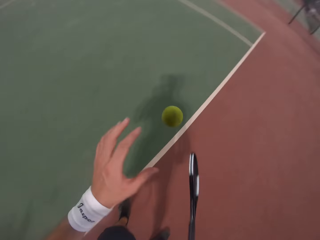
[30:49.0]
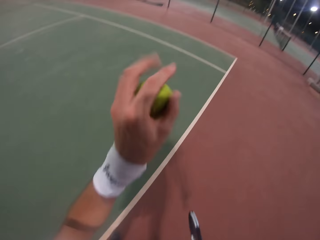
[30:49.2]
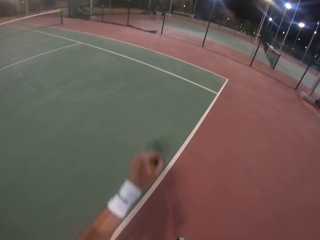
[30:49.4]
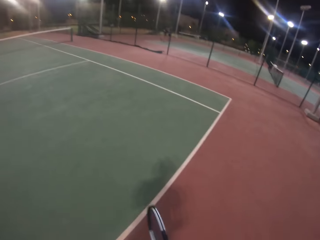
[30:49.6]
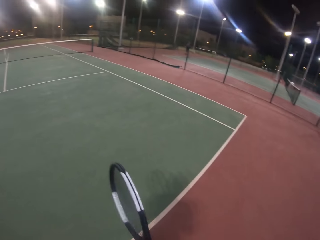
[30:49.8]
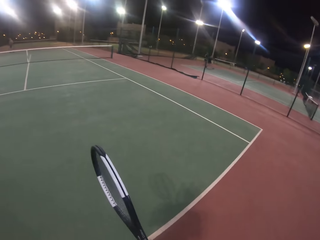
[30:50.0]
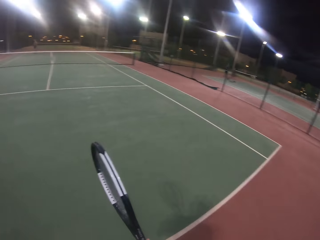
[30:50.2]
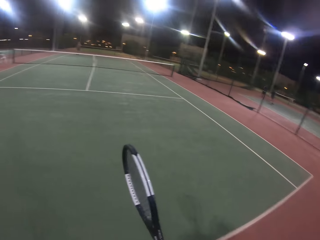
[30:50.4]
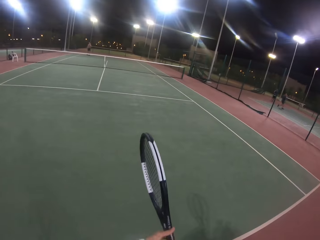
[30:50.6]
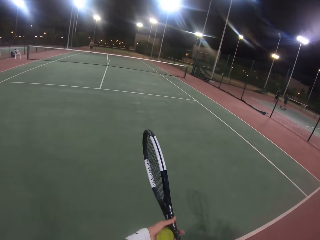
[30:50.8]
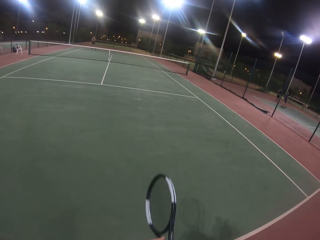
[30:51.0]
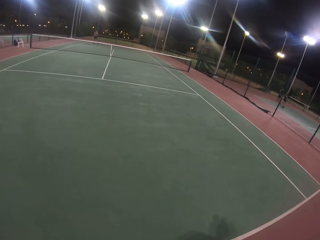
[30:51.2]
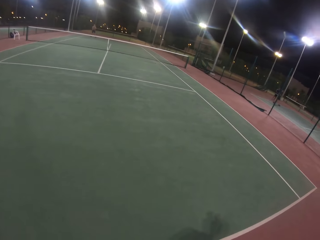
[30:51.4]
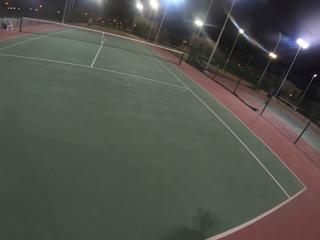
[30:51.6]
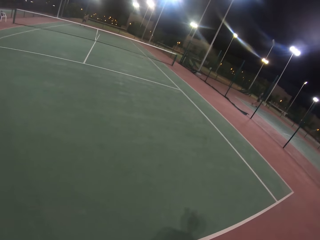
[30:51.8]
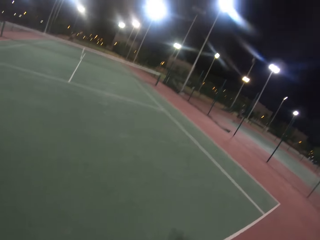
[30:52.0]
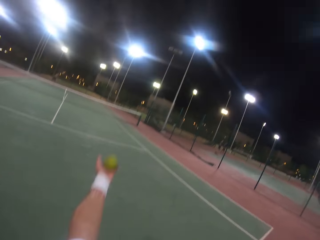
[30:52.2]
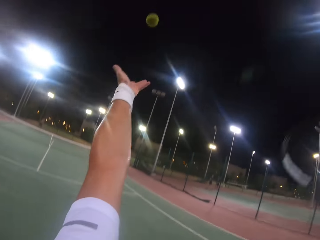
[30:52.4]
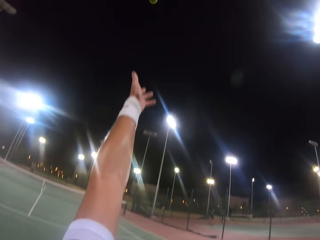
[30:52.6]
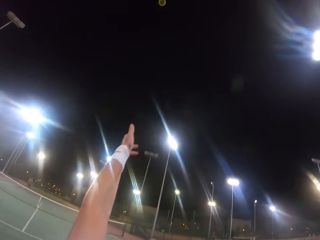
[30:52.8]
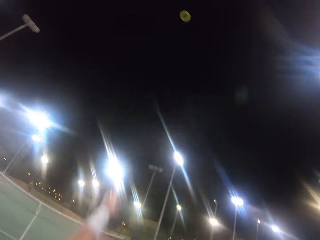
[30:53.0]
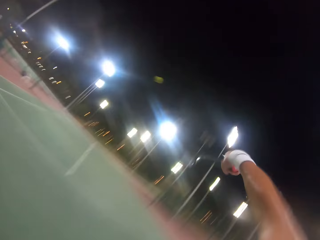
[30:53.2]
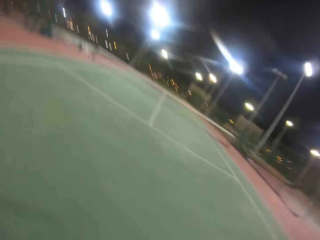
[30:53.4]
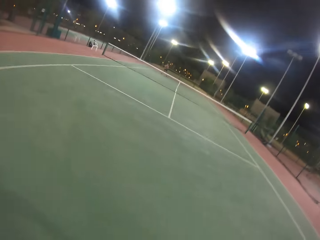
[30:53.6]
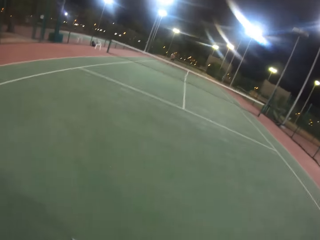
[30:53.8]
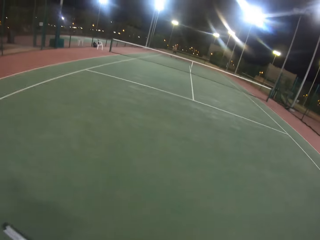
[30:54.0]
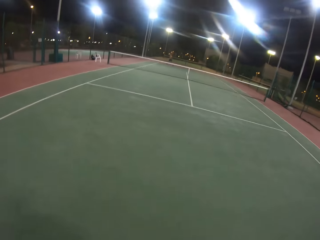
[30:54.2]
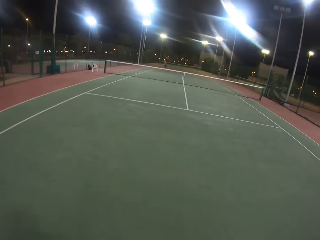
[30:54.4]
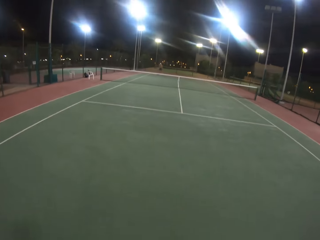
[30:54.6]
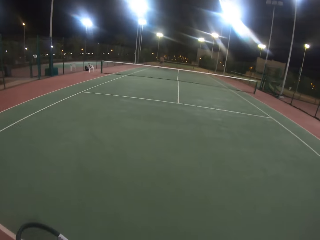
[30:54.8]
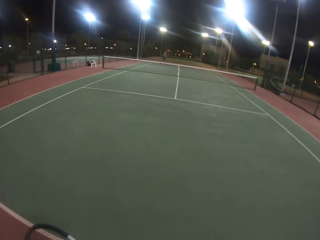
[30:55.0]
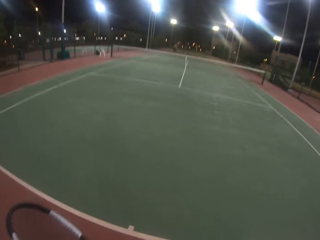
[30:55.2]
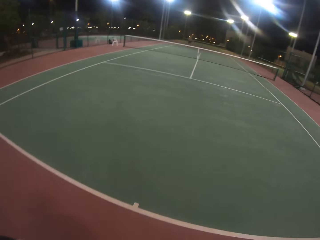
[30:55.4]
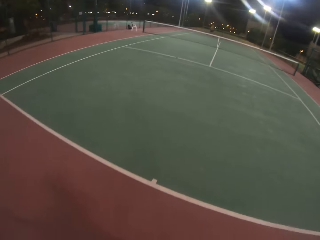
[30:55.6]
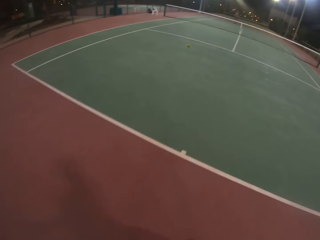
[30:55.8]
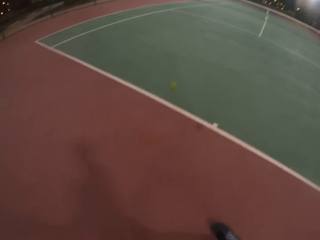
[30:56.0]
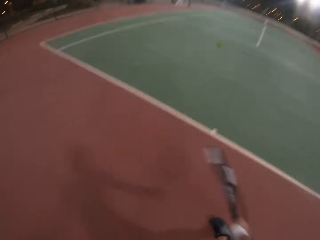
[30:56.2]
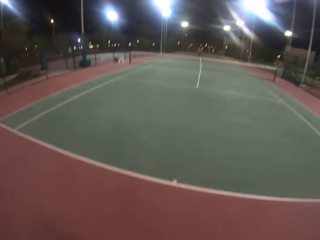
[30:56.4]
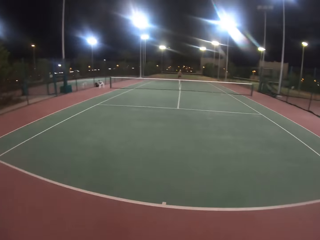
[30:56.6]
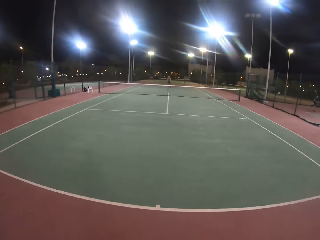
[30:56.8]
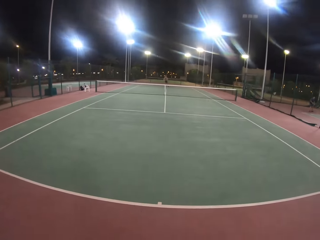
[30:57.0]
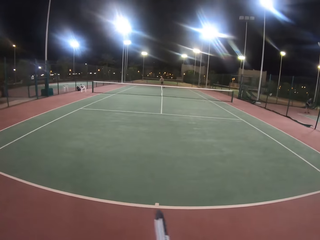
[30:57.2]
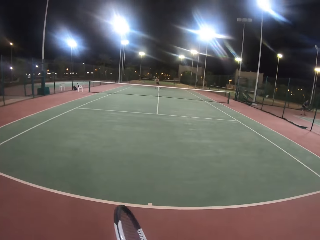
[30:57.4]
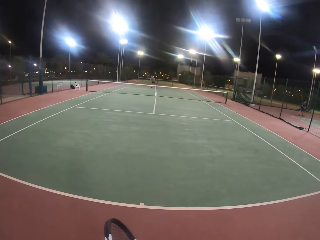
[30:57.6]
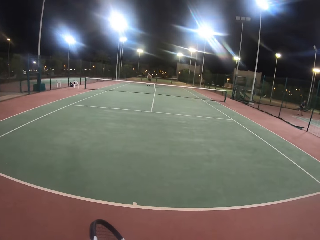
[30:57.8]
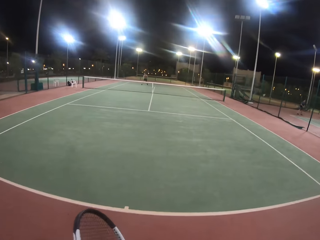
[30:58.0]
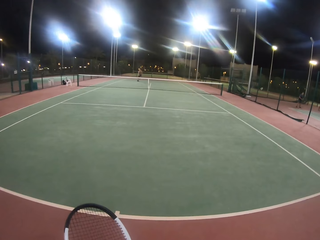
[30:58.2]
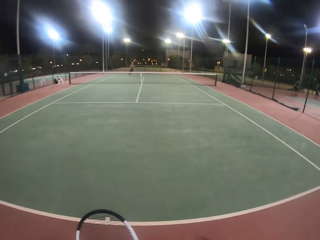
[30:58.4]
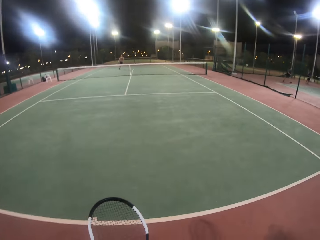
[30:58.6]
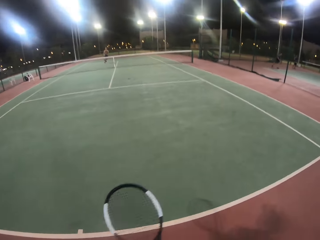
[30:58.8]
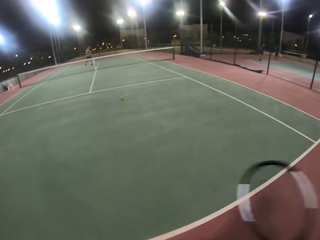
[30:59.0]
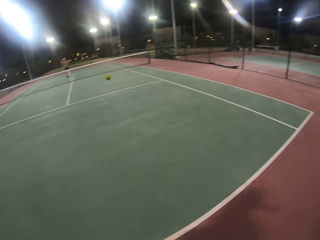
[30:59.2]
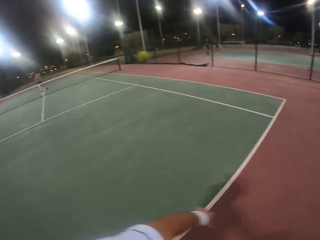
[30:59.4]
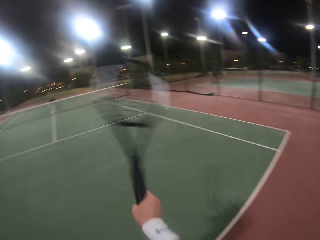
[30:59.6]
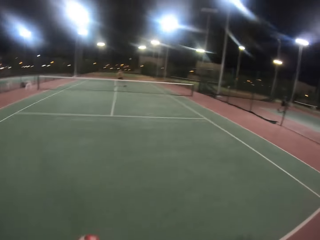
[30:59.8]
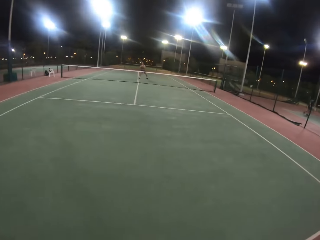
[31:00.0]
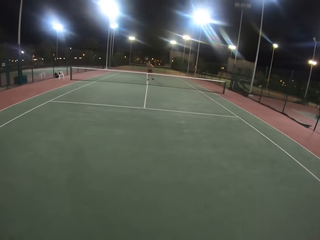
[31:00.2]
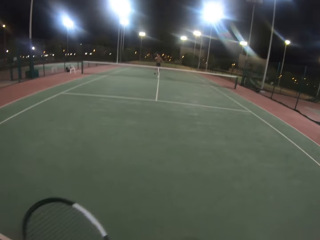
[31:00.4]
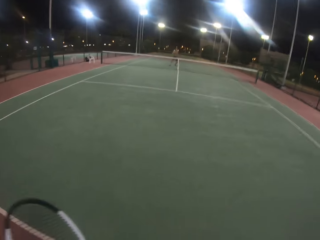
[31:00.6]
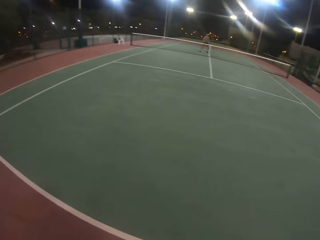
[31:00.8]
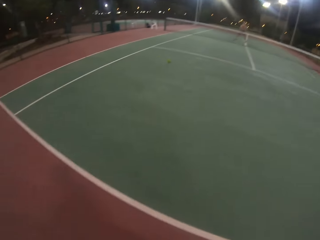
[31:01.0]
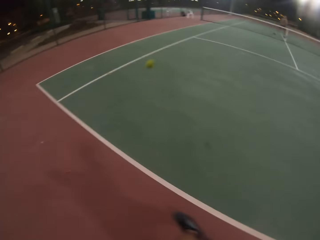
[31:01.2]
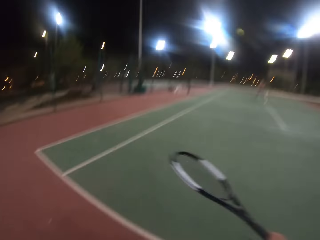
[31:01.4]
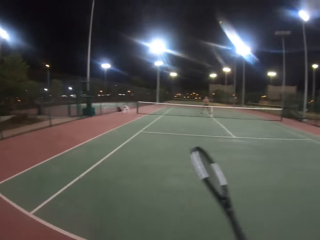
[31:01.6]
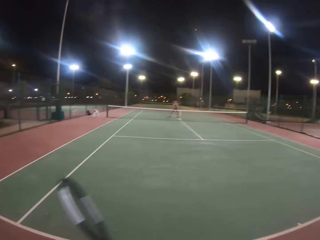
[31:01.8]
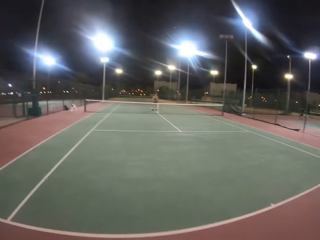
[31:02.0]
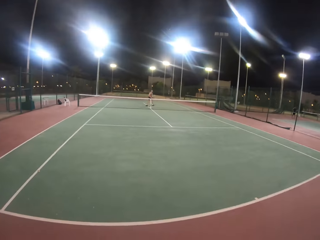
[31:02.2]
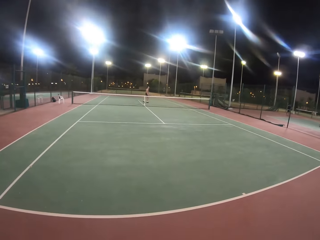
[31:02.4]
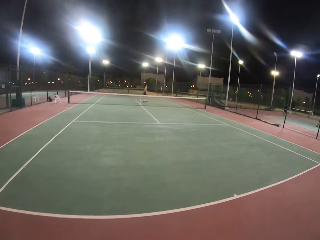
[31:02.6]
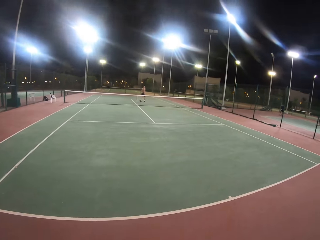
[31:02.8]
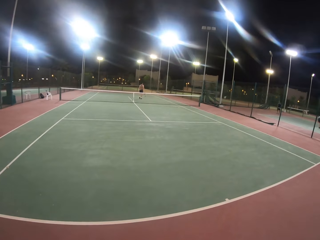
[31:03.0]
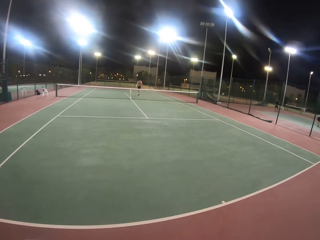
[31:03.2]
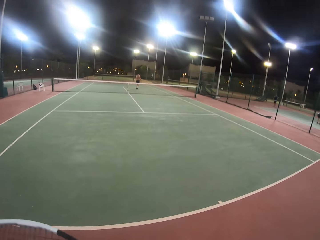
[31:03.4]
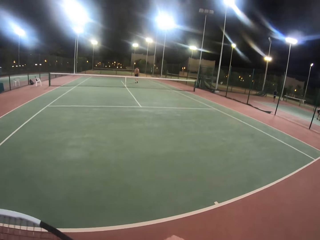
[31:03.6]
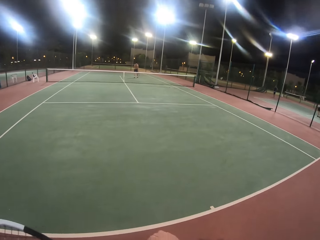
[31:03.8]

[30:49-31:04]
The camera wearer bounces the ball with the badminton racket. They catch the ball. They throw the ball up. They hit the ball with the badminton racket. A man hits the ball with the badminton racket. The camera wearer hits the ball with the badminton racket. The man hits the ball with the badminton racket. The camera wearer hits the ball with the badminton racket. The man hits the ball with the badminton racket. The camera wearer hits the ball with the badminton racket.

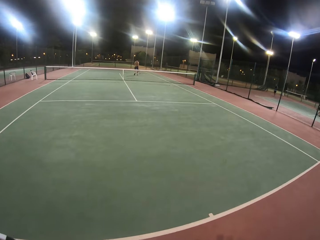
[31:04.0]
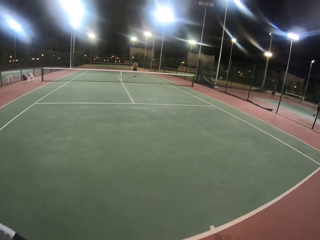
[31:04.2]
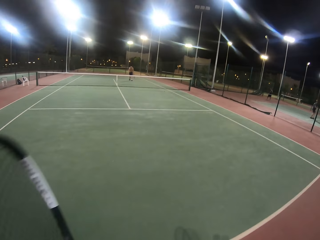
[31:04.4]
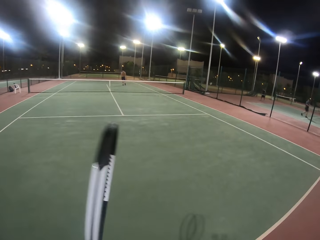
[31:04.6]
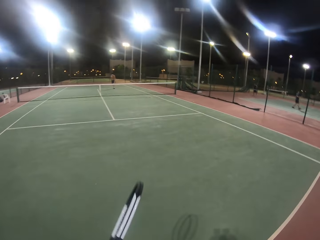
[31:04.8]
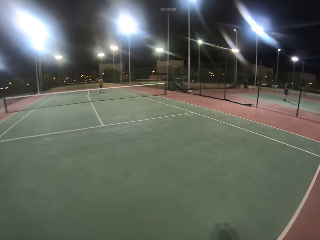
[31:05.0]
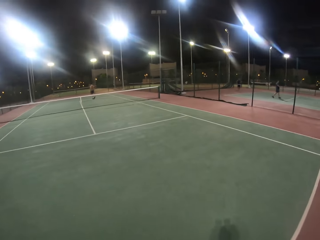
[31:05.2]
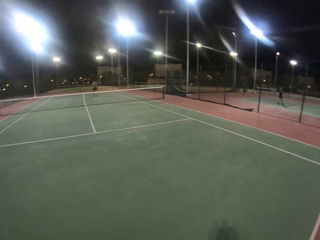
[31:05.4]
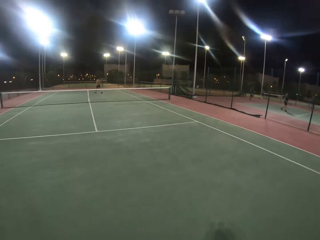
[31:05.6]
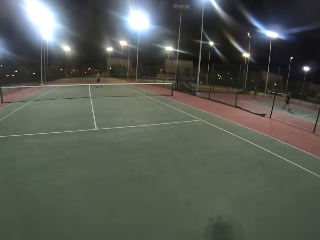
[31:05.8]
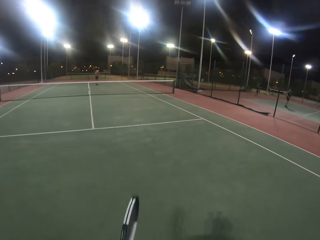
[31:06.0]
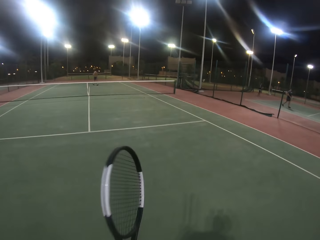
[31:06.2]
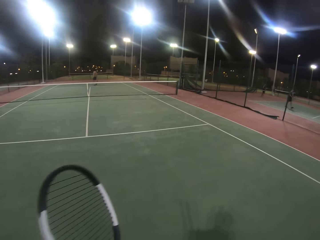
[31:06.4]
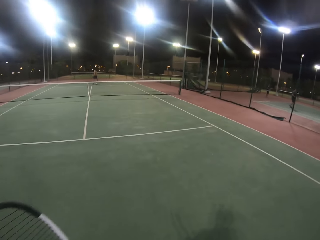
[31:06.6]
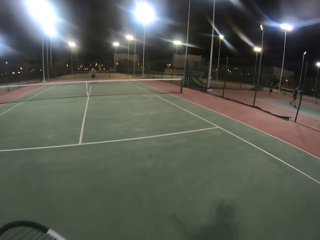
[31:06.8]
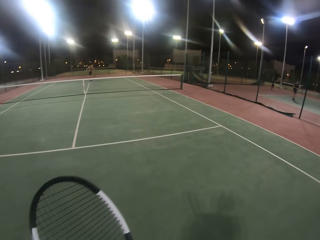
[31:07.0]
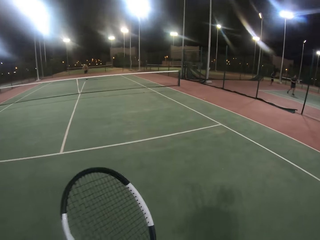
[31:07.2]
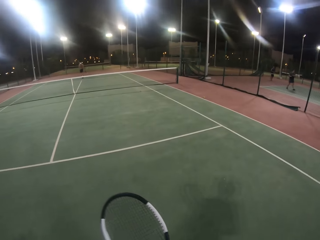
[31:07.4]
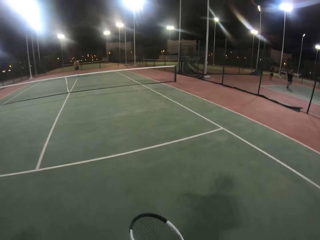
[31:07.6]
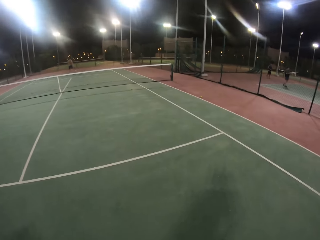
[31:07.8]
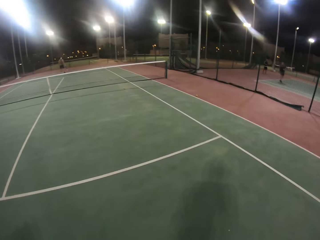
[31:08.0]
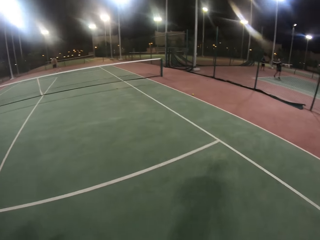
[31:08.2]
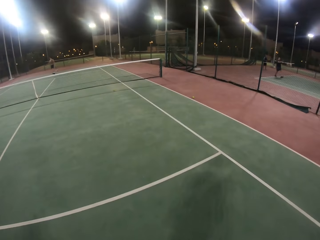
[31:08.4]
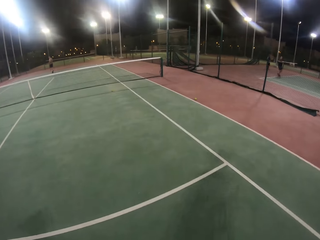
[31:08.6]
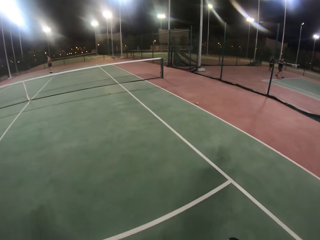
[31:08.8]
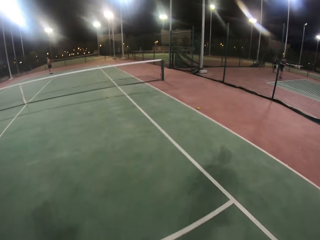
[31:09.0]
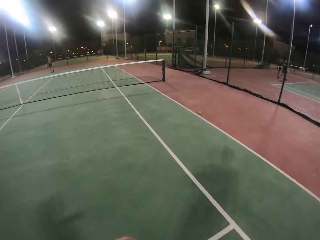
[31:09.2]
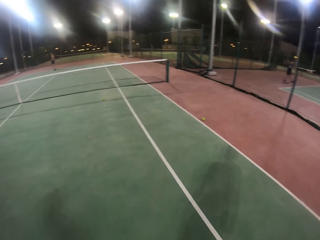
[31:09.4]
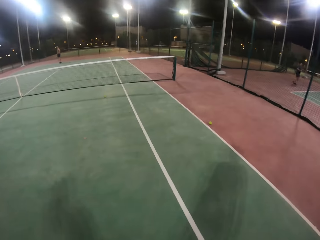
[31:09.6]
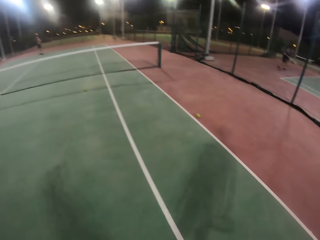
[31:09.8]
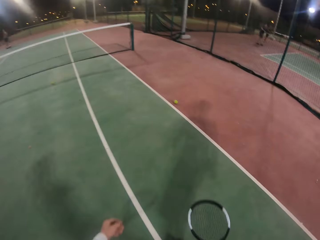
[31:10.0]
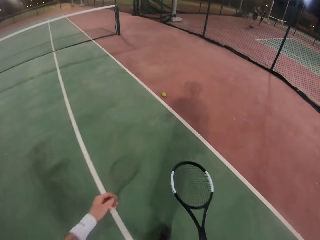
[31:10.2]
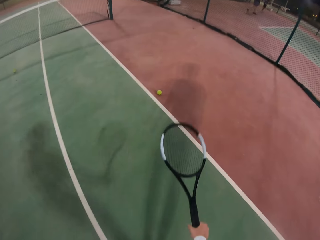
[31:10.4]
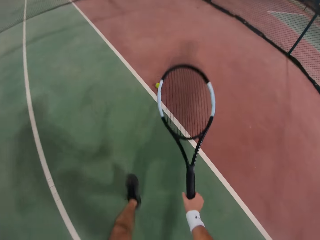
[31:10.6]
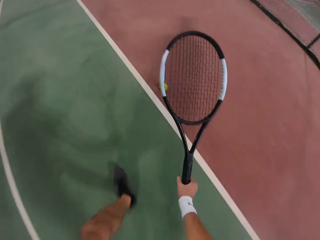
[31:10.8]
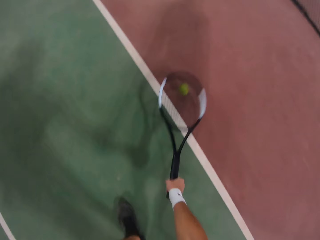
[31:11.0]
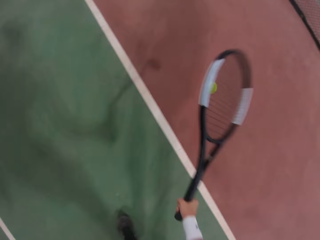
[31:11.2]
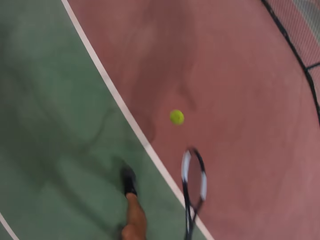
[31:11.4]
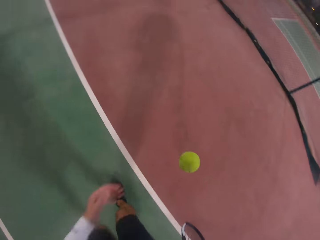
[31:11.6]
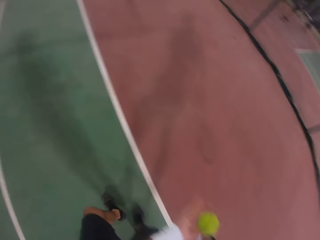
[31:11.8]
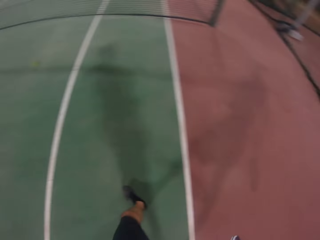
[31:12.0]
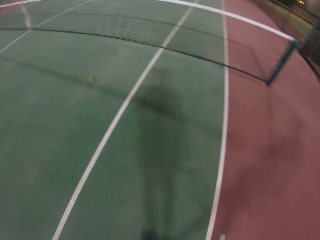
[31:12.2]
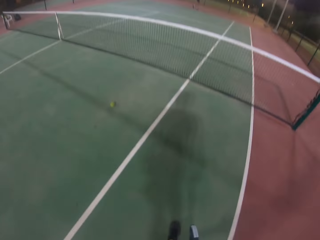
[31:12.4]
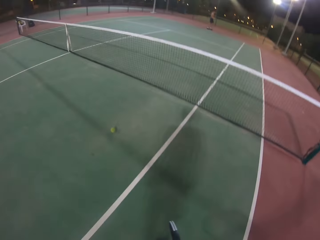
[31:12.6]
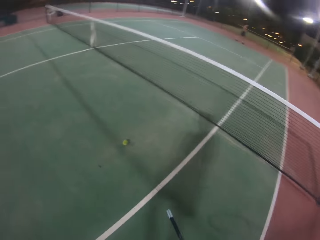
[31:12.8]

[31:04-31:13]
A man walks around. The camera wearer walks in the badminton court. They look around. They pick up the ball. They bounce the ball with the badminton racket.
